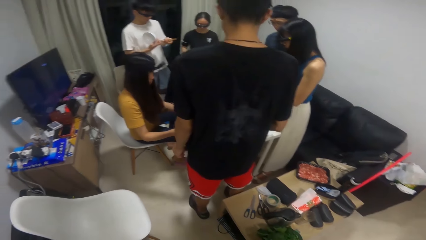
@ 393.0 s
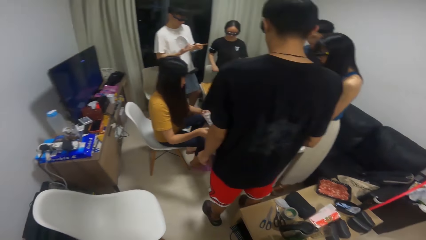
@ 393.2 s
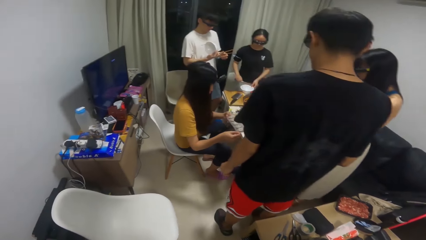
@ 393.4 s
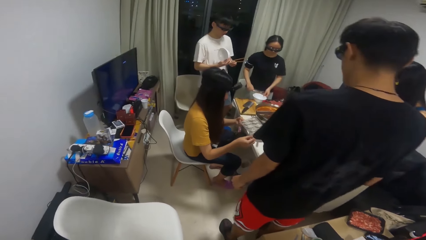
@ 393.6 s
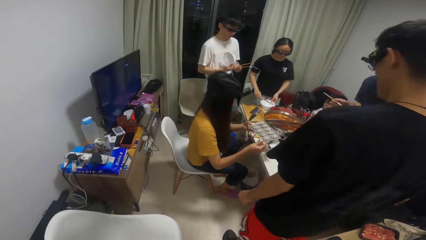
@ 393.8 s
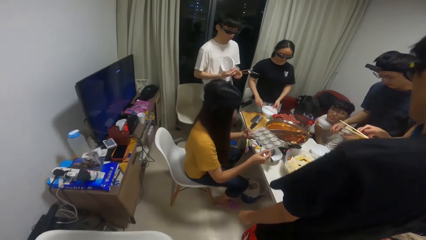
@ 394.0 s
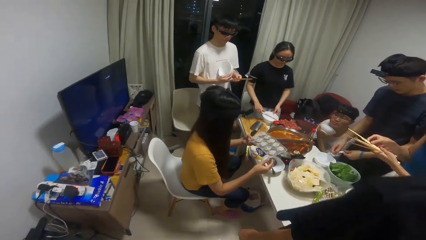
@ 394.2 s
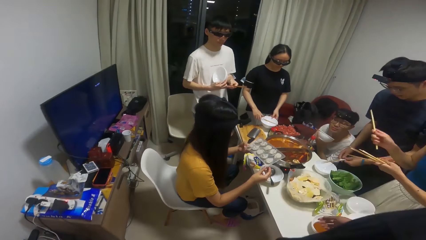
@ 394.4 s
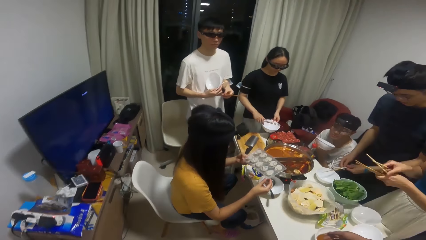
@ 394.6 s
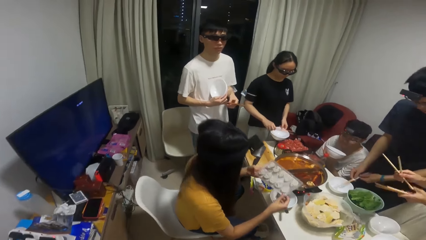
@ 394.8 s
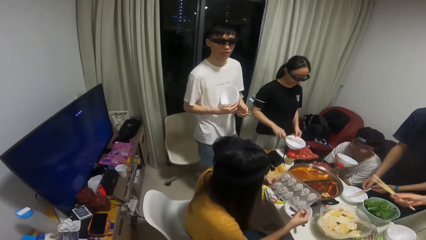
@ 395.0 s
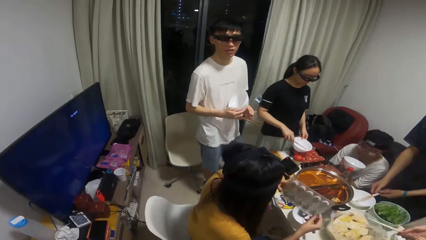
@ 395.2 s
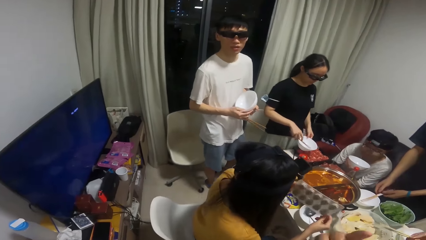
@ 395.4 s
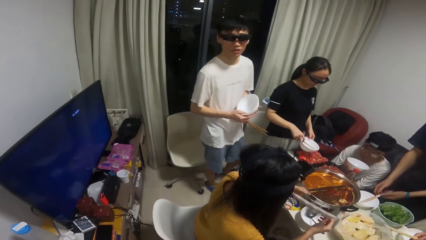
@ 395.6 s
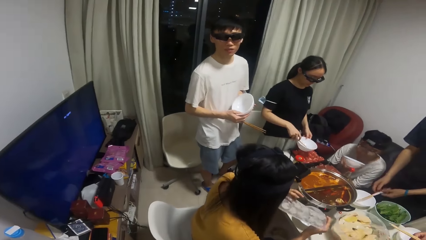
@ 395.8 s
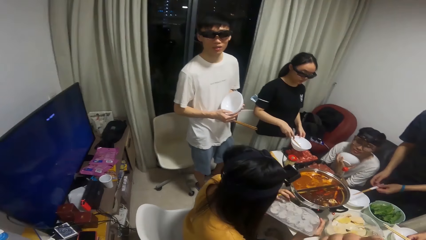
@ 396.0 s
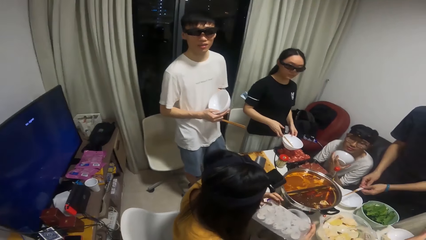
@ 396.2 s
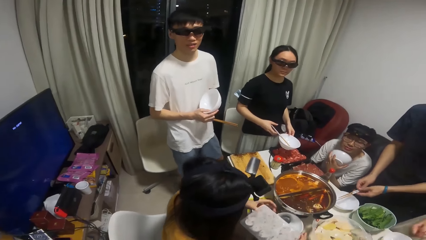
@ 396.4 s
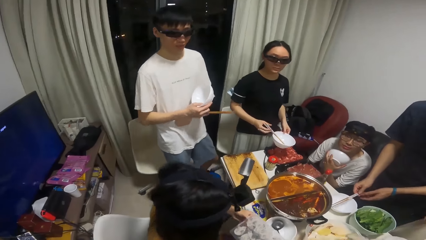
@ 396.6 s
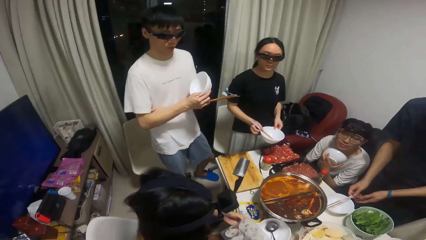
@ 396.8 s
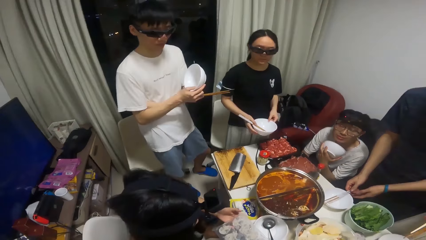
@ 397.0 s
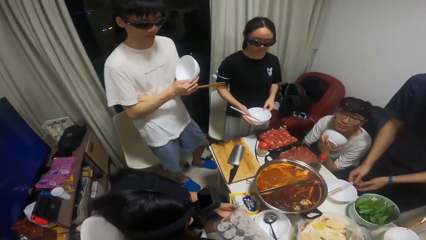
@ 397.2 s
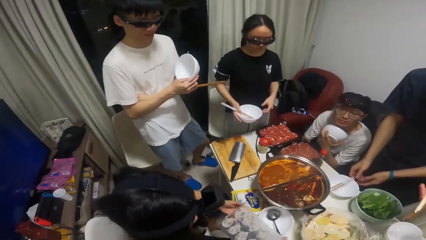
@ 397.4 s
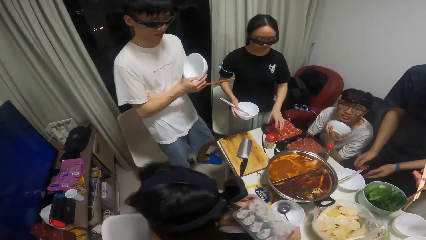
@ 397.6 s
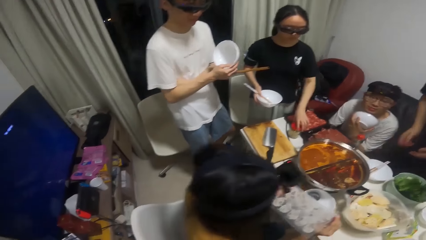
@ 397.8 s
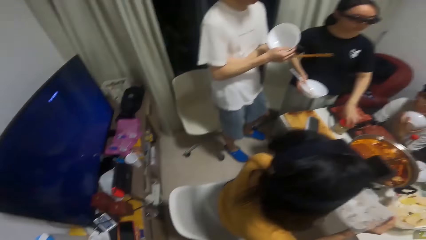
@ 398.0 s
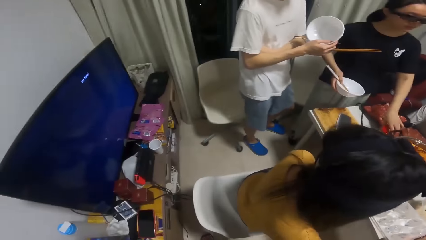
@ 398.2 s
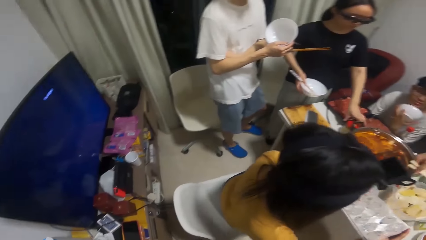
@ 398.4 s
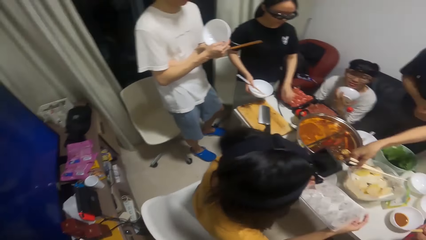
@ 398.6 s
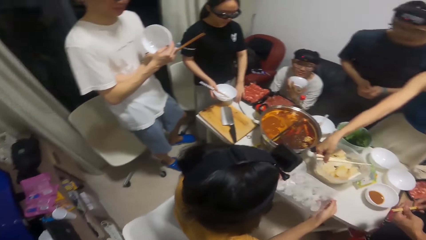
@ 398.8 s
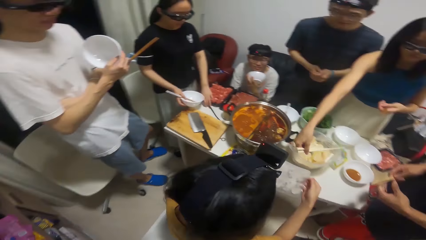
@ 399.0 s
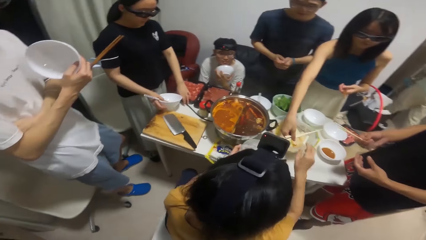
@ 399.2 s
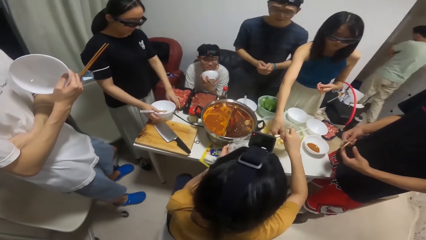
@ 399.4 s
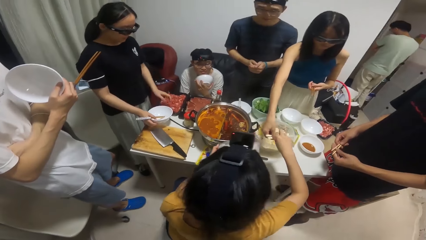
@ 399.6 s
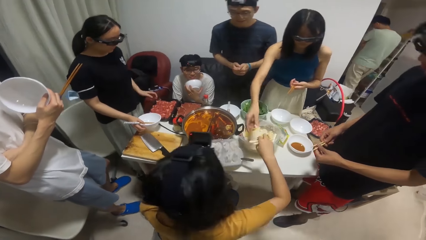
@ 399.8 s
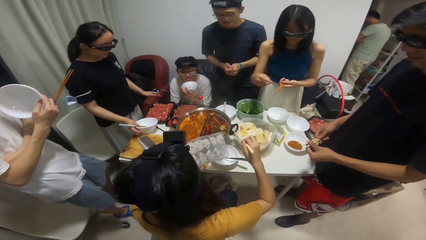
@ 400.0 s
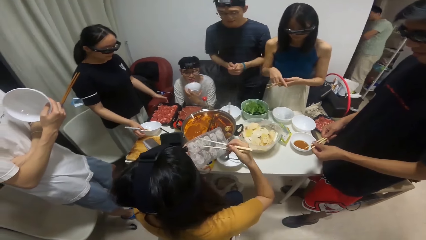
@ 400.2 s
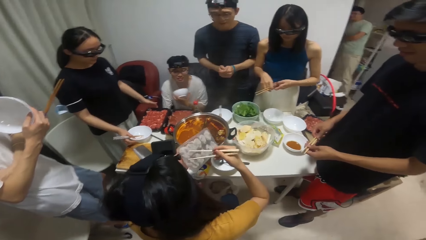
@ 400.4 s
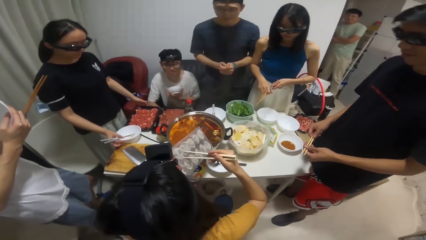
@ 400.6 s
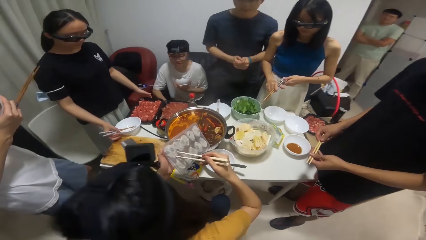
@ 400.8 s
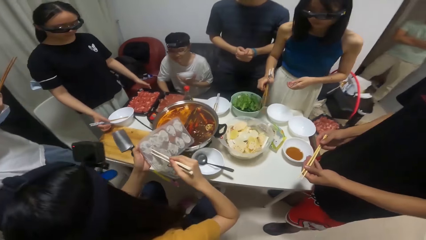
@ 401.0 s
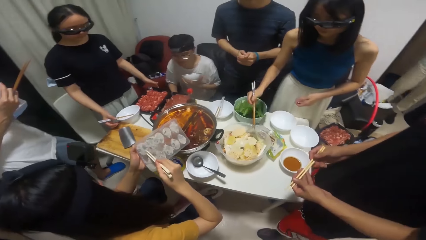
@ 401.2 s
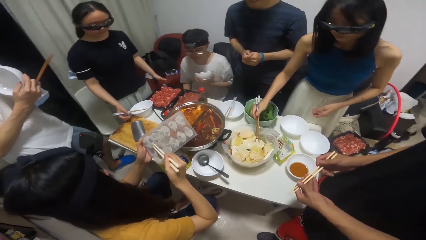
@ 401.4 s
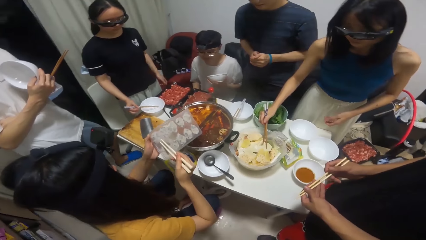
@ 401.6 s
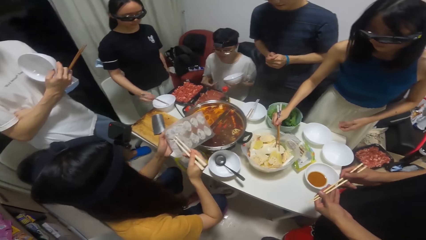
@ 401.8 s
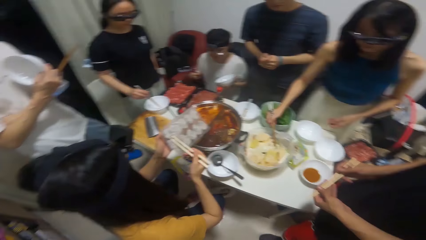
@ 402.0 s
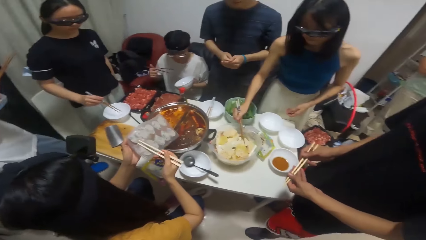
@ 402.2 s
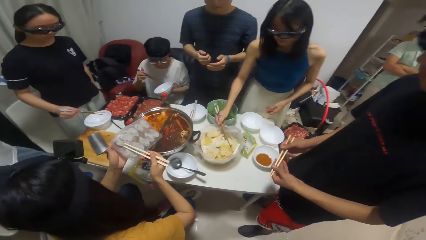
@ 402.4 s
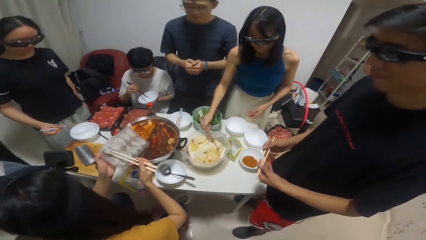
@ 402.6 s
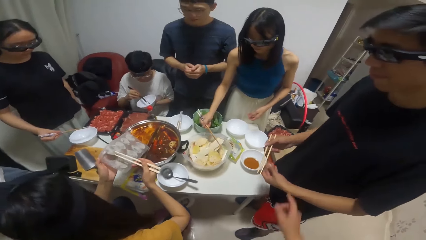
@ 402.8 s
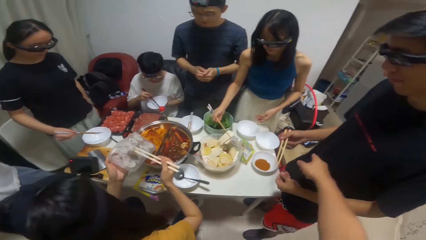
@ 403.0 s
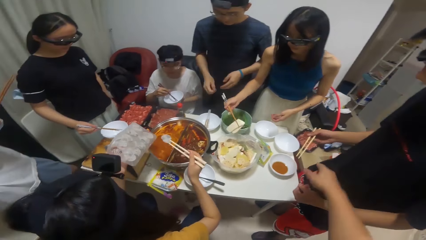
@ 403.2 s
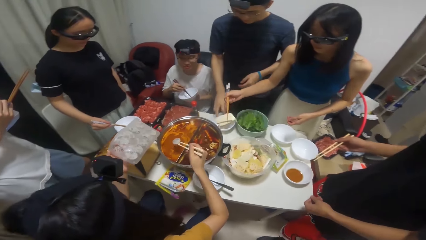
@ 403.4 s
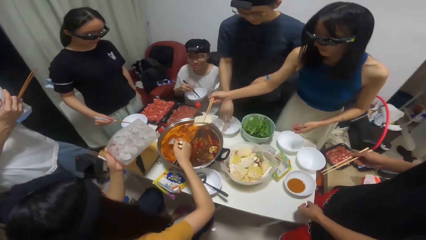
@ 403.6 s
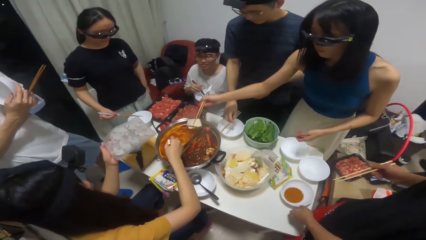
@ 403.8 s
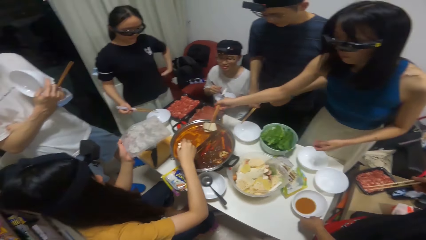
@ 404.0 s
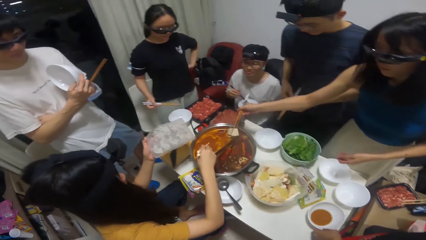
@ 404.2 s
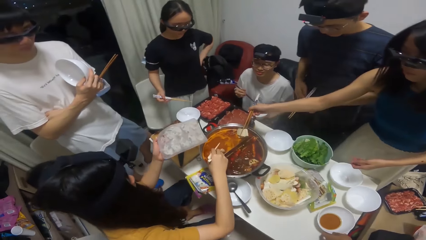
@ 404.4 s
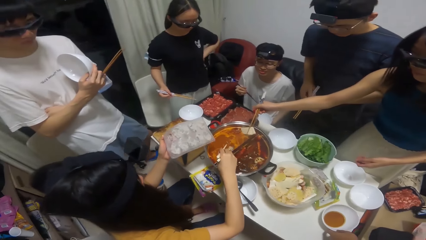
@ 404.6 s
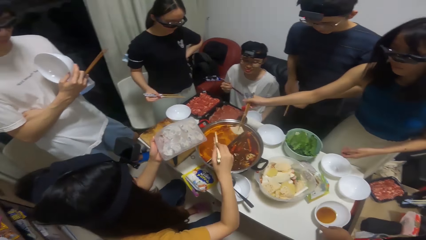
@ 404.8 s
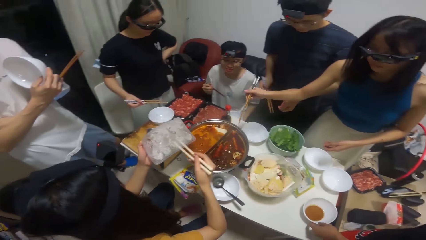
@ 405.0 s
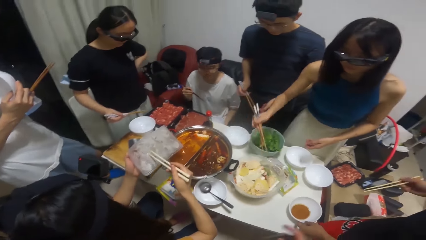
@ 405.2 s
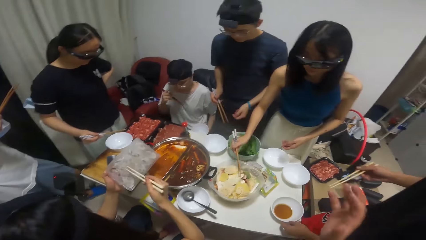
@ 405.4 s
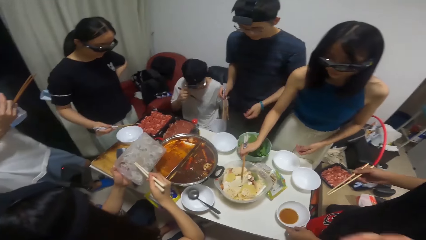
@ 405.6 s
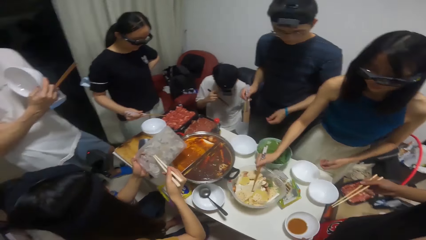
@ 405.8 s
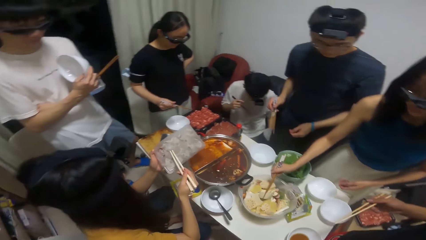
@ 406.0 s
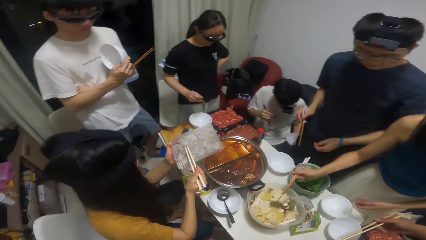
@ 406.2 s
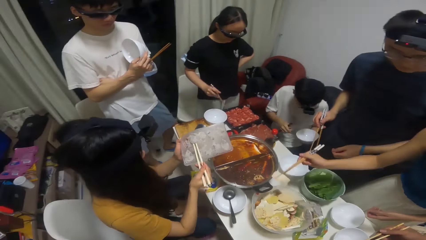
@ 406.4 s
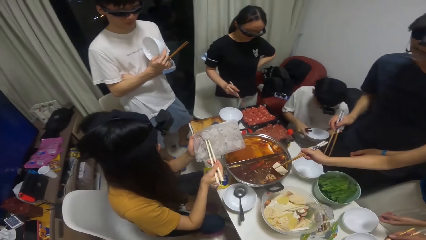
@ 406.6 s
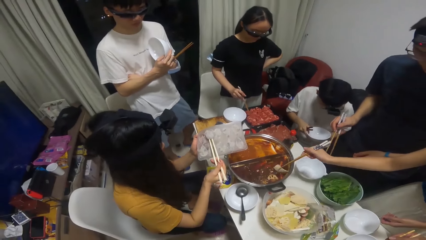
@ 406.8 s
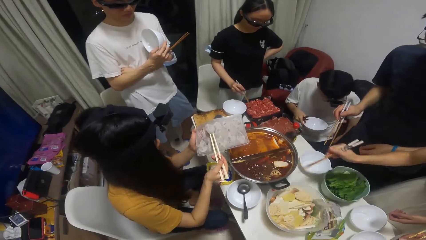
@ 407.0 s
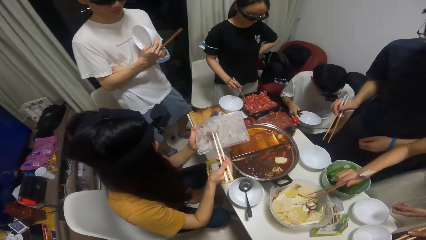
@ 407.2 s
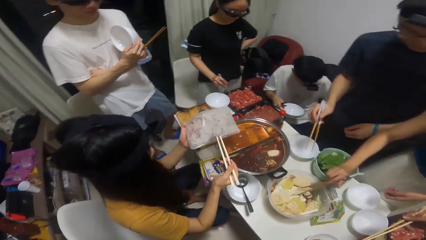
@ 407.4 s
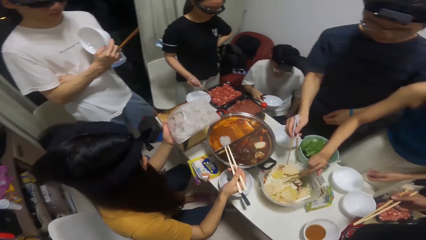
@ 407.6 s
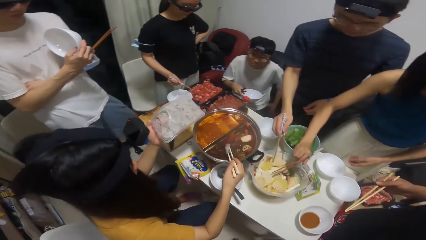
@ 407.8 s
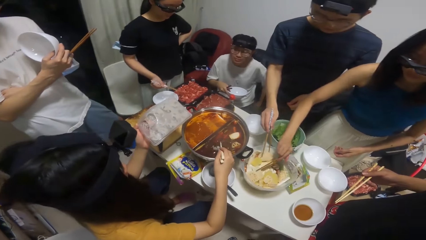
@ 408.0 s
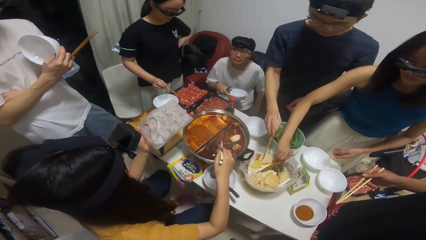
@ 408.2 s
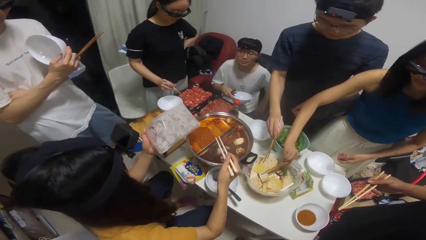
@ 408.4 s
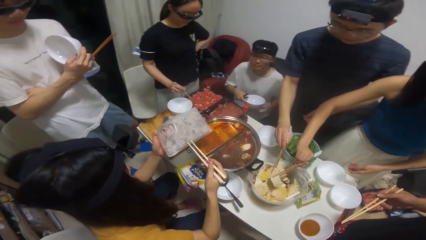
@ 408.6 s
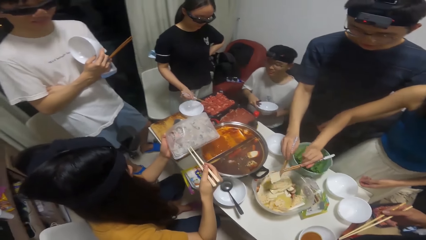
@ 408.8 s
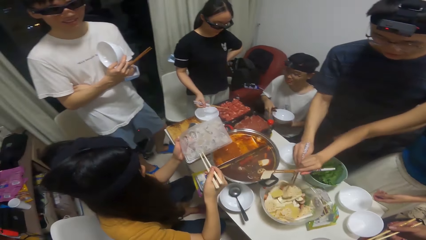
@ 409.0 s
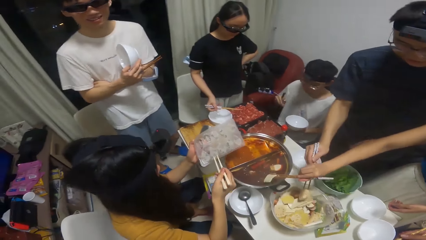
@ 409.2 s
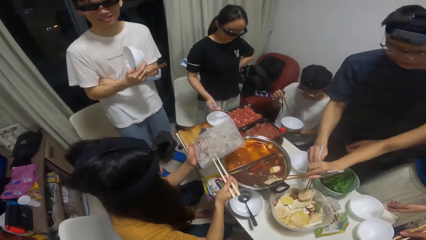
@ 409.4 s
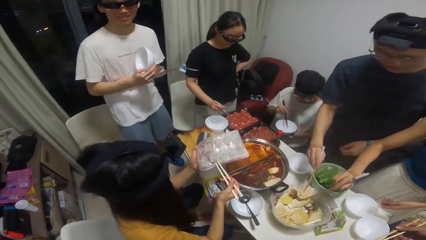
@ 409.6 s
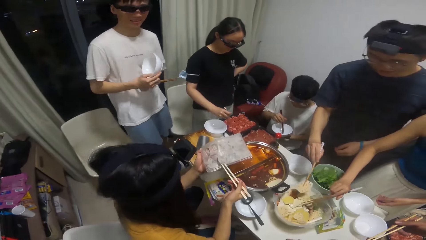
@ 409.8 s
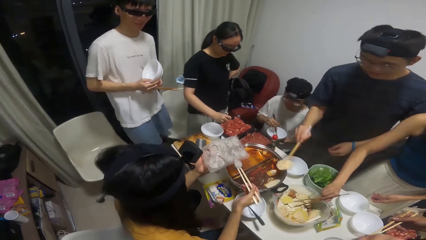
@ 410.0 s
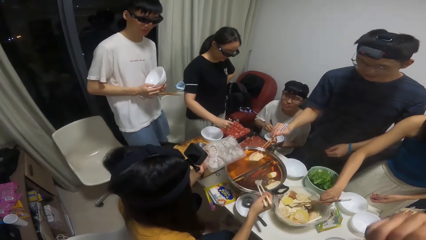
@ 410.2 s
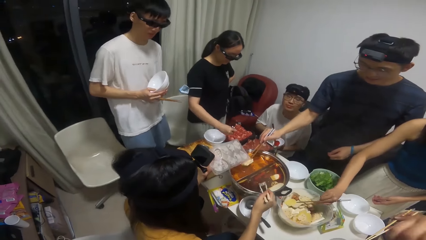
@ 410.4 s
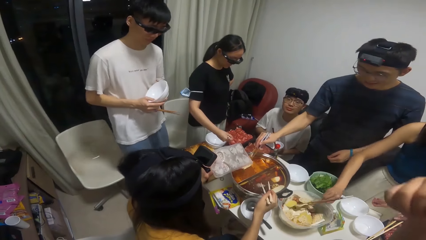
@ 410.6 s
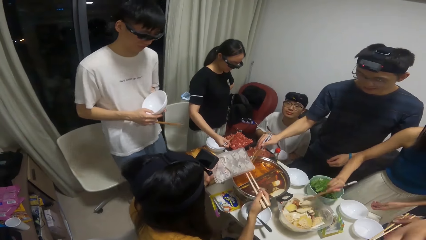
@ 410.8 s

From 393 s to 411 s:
A woman takes a pallet of mixture from the table. Another woman holds some chopsticks in her hands, lifts a plate from the table and puts the chopsticks into the plate in her hand. The camera wearer interacts with a man, the second woman and another man. They talk to a person. The second woman adjusts the jar on the table. A third woman gives some chopsticks to the first woman. The camera wearer looks around. The second woman places the plate with the chopsticks on the table. The first woman takes a mixture from the pallet with the chopsticks in her hands. The third woman takes a potato from the bowl on the table with the chopsticks in her hands. The first woman puts the mixture into the pot of soup on the cooker on the table. A third man takes some chopsticks from a plate on the table. The third woman puts the potato into the pot of soup on the cooker on the table. The third woman takes a potato from the bowl on the table with the chopsticks in her hands and puts the potato into the pot of soup on the cooker on the table. The first woman takes a mixture from the pallet with the chopsticks in her hands. The second woman dips the chopsticks into a bowl of meat on the table. The first woman puts the mixture into the pot of soup on the cooker on the table. The third woman takes a potato from the bowl on the table with the chopsticks in her hands. The third man takes a cheese from the bowl on the table with the chopsticks in his hands. The third woman puts the potato into the pot of soup on the cooker on the table. The first woman takes a mixture from the pallet with the chopsticks in her hands and puts the mixture into the pot of soup on the cooker on the table.
